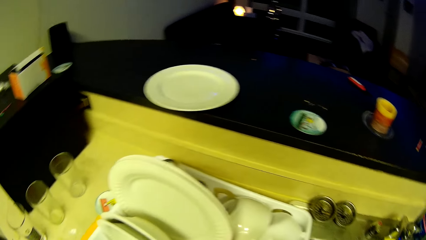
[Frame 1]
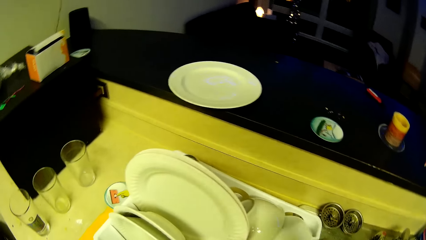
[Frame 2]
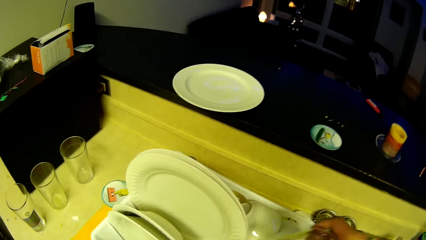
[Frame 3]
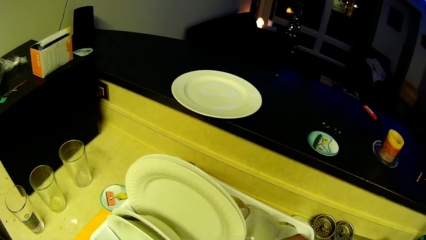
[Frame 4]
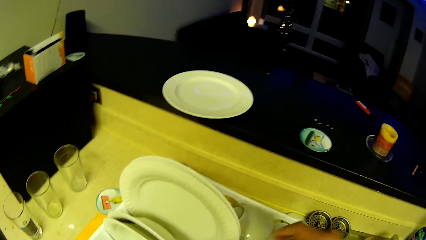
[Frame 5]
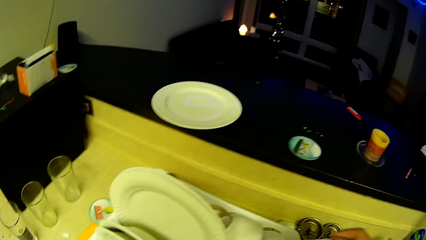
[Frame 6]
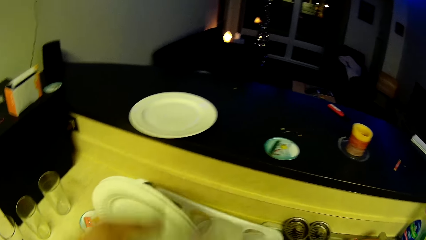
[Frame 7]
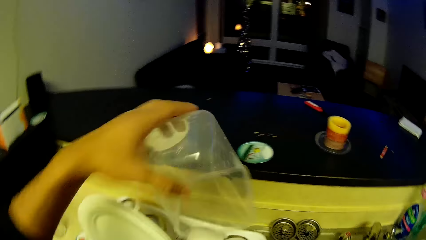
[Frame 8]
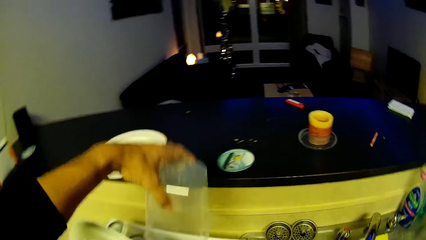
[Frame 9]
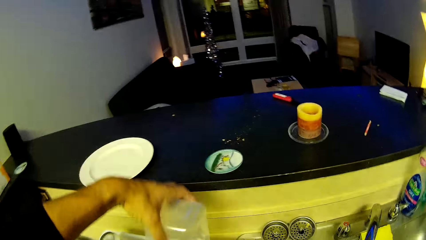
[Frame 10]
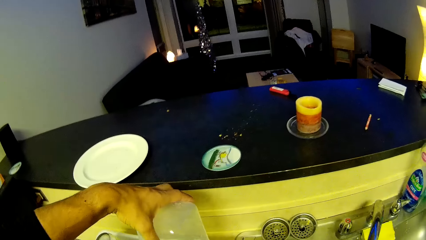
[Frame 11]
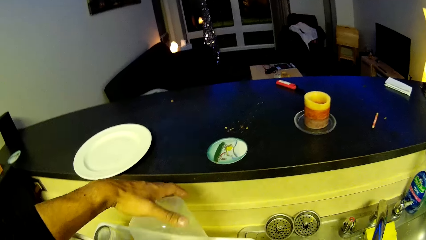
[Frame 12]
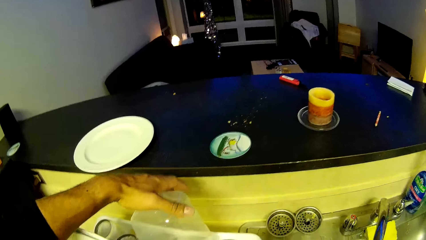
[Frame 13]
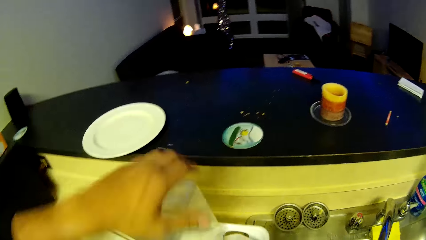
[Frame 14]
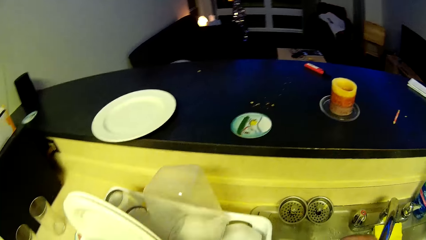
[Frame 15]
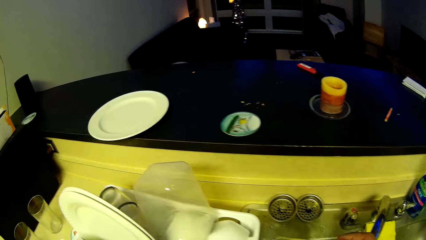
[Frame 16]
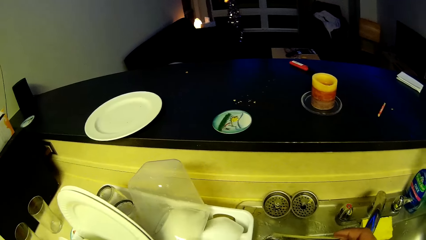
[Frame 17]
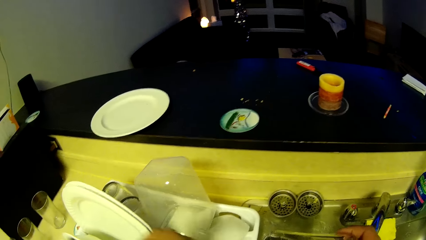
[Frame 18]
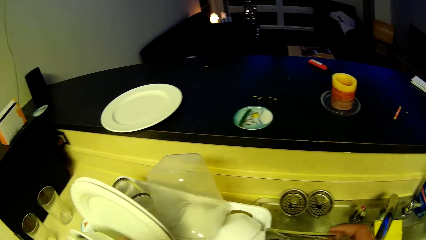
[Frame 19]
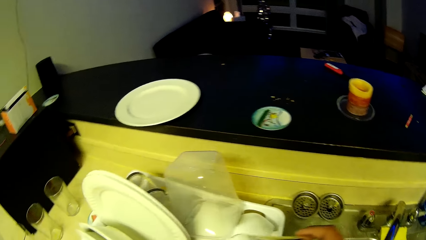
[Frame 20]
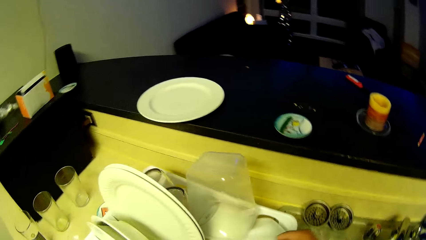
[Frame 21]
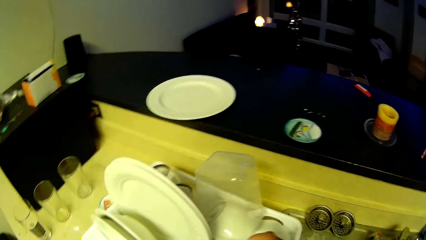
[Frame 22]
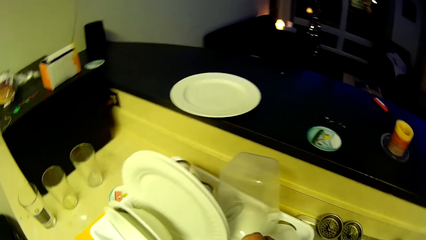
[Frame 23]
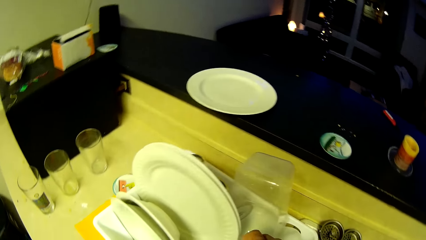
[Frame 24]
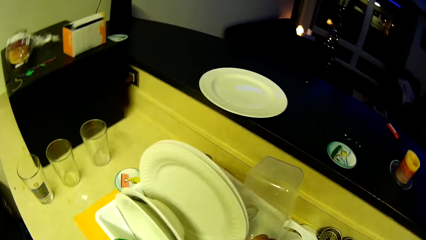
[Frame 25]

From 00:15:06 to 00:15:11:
The camera wearer places the container on the bowl. They look around the kitchen.
